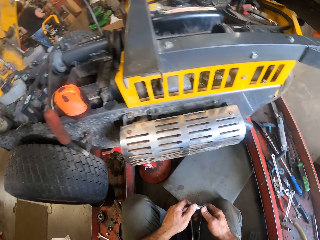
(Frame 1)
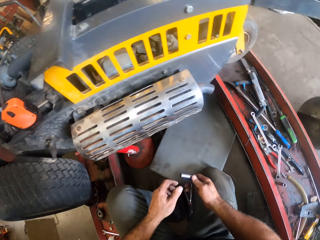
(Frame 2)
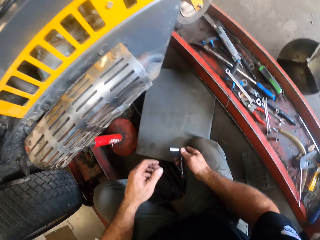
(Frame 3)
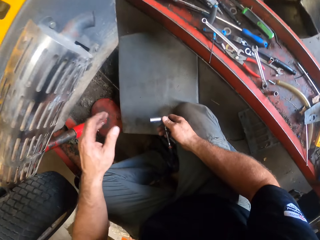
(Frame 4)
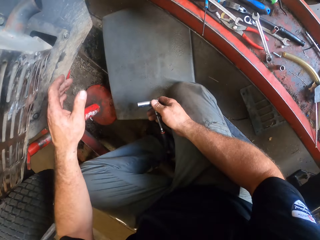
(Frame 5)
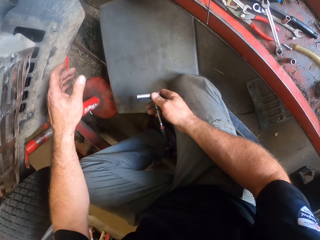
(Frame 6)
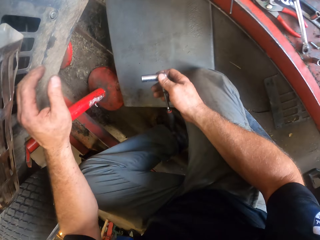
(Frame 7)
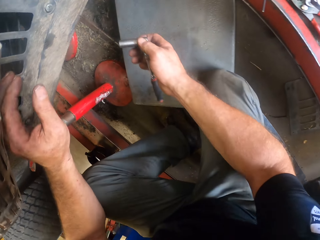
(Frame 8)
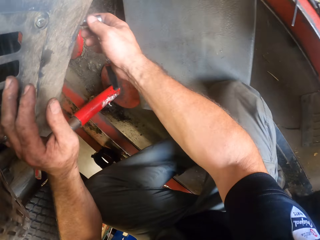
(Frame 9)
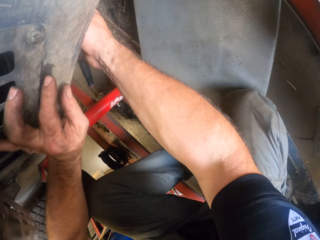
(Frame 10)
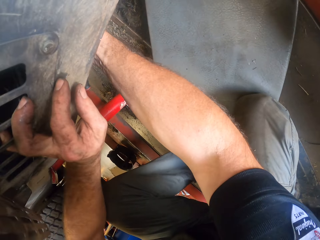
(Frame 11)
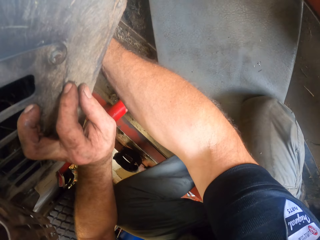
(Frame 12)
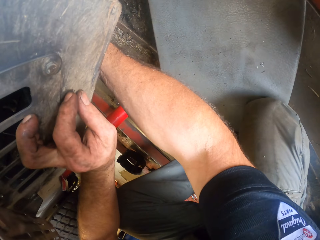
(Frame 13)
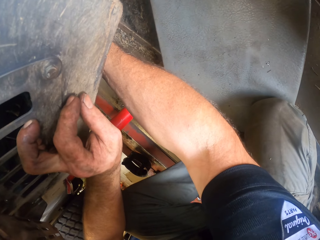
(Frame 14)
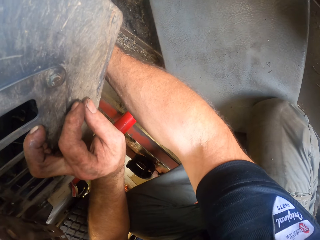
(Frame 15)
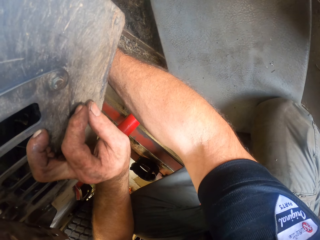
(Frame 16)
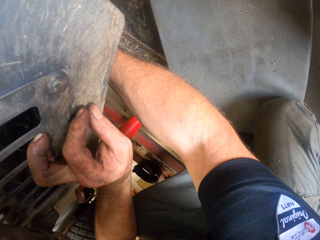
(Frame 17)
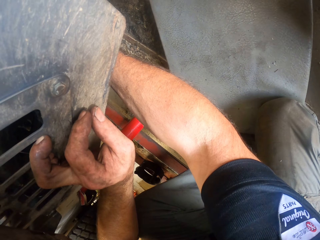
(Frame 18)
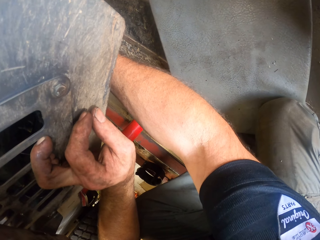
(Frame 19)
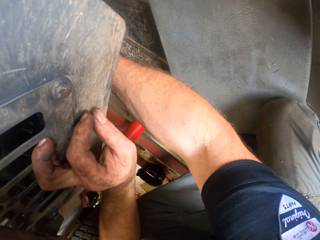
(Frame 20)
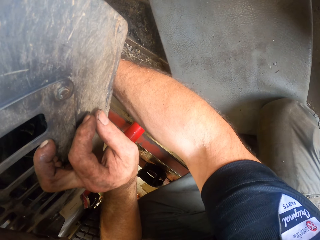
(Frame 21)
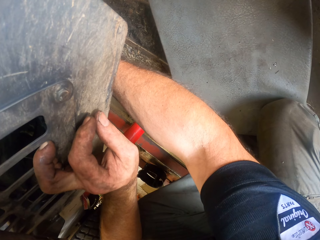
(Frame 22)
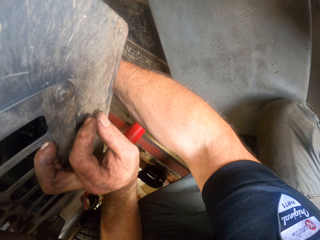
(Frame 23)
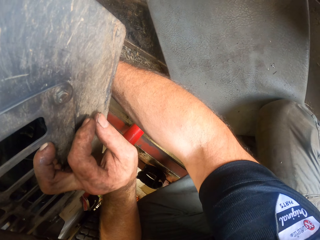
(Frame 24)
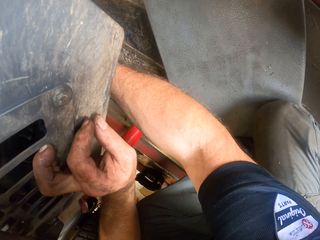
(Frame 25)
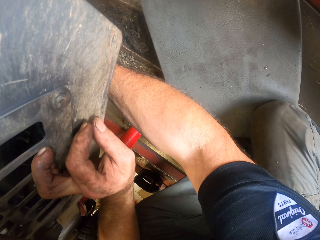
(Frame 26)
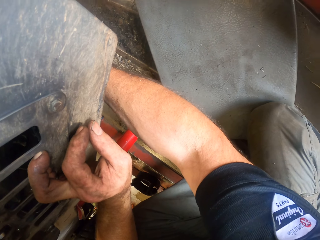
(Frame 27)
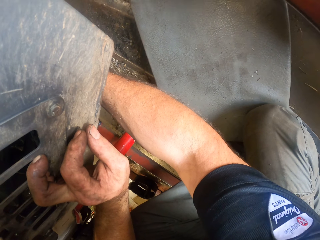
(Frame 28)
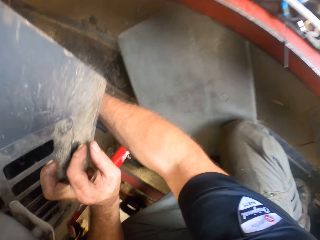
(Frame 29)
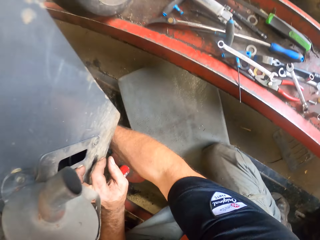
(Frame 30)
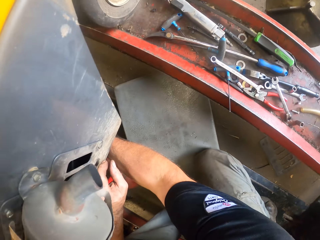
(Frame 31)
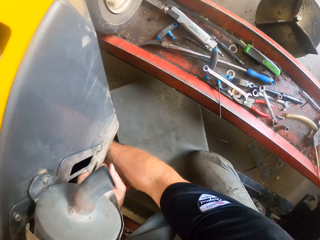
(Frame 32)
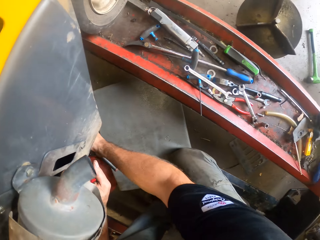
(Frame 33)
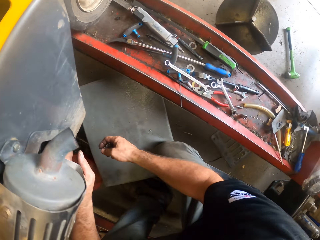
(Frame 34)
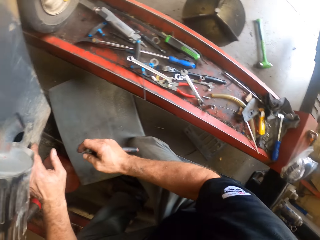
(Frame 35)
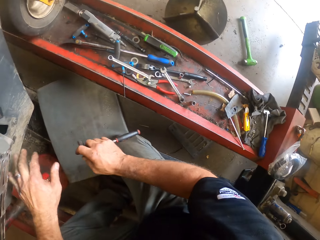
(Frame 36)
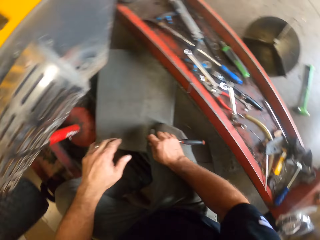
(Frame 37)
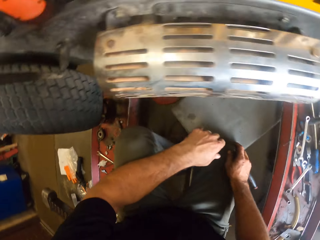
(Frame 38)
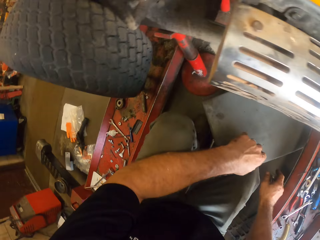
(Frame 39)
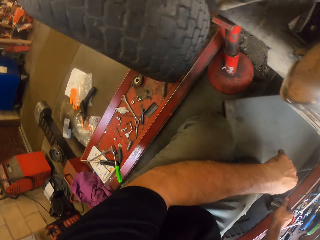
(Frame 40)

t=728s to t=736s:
A man walks around the workshop. The camera wearer looks at the lawn mower. They adjust a nut under the lawn mower with the plug spanner. They tighten the nut with the spanner. They look at the lawn mower.

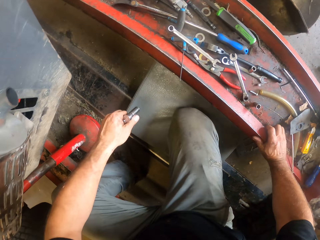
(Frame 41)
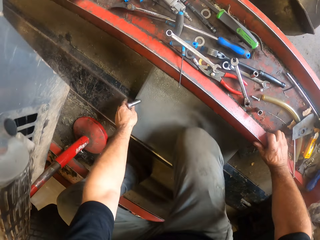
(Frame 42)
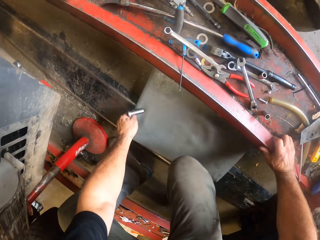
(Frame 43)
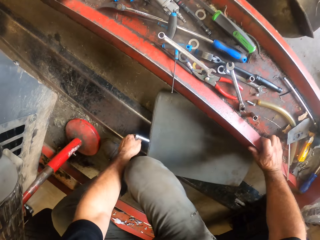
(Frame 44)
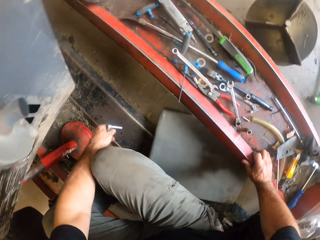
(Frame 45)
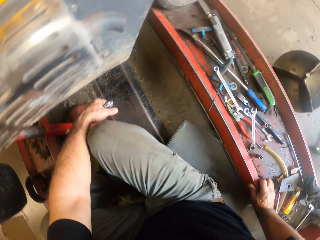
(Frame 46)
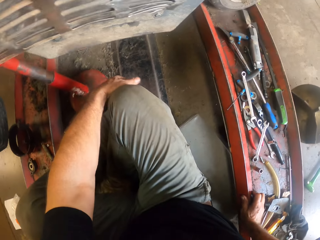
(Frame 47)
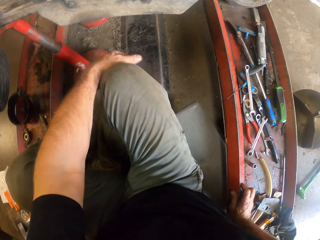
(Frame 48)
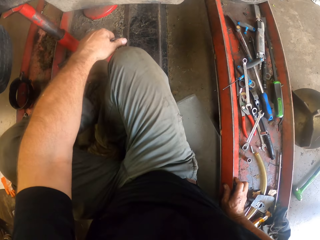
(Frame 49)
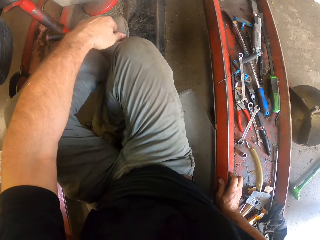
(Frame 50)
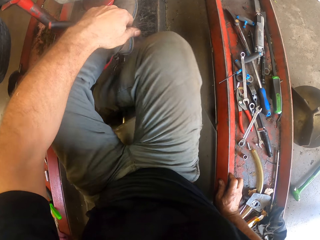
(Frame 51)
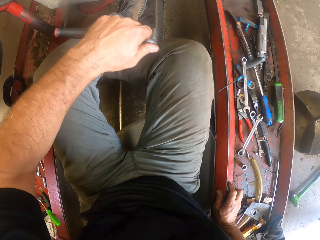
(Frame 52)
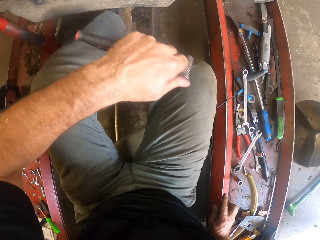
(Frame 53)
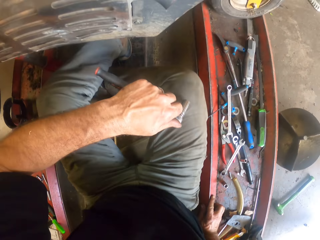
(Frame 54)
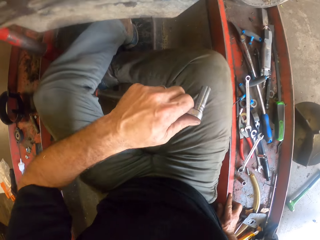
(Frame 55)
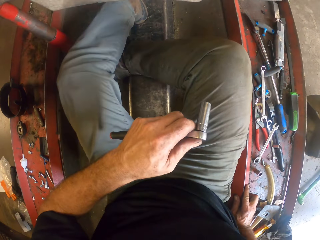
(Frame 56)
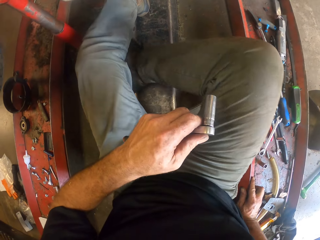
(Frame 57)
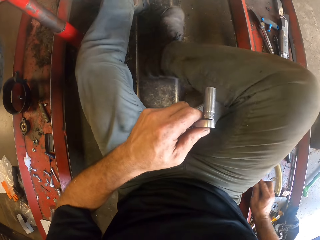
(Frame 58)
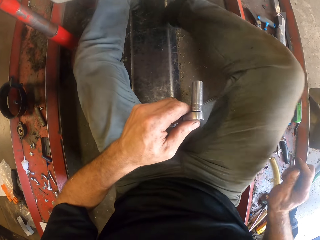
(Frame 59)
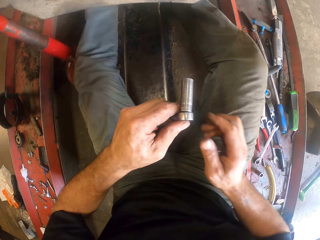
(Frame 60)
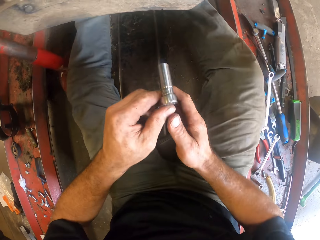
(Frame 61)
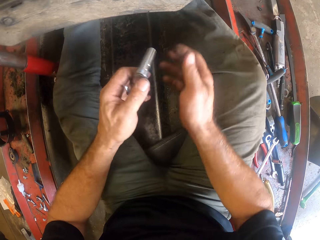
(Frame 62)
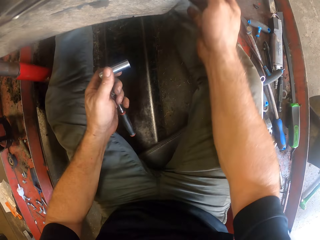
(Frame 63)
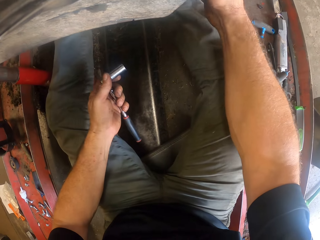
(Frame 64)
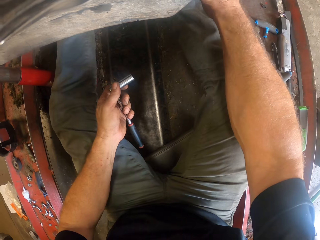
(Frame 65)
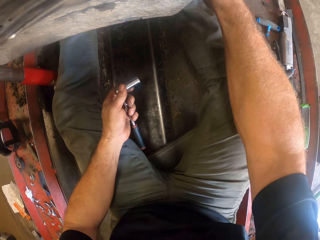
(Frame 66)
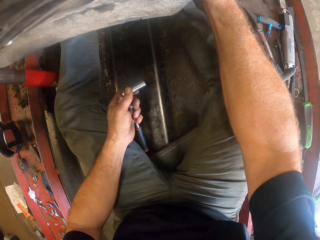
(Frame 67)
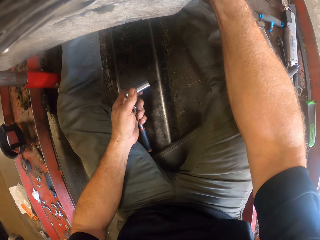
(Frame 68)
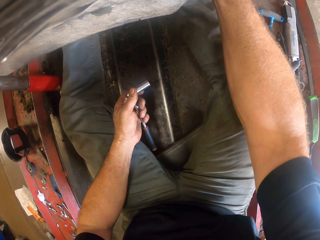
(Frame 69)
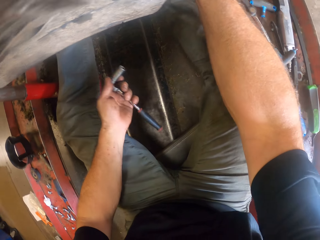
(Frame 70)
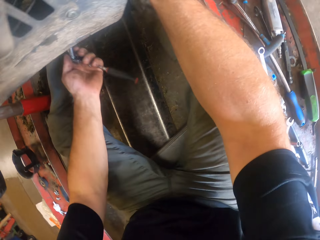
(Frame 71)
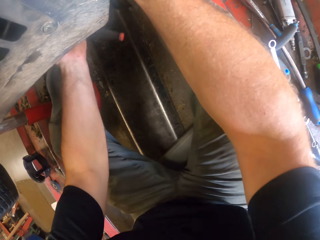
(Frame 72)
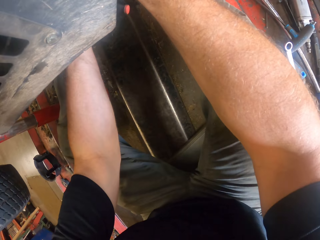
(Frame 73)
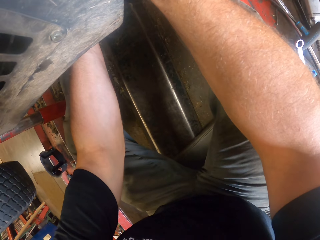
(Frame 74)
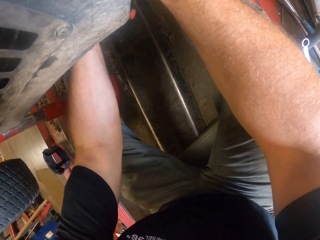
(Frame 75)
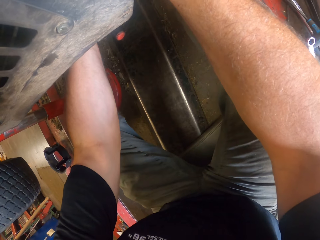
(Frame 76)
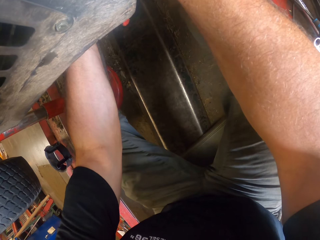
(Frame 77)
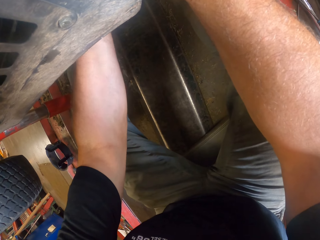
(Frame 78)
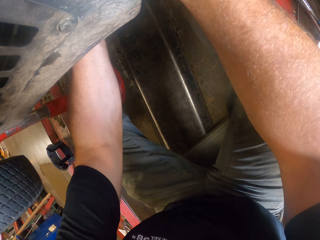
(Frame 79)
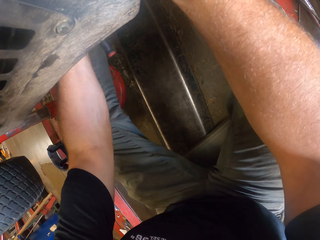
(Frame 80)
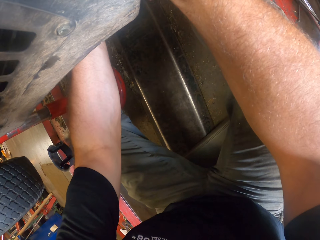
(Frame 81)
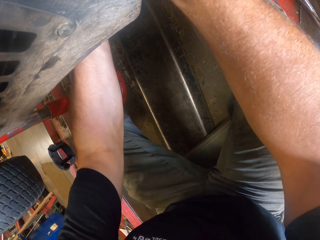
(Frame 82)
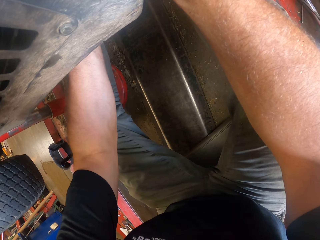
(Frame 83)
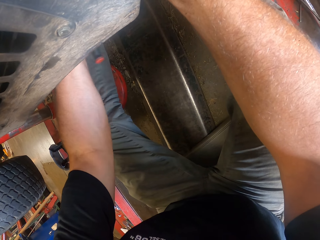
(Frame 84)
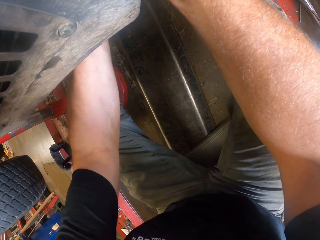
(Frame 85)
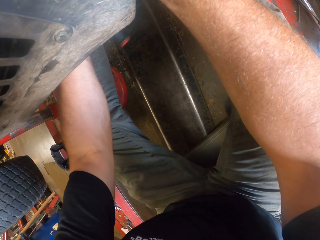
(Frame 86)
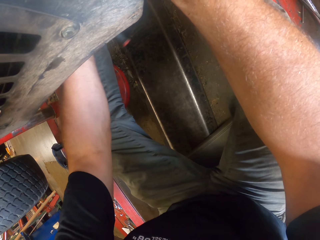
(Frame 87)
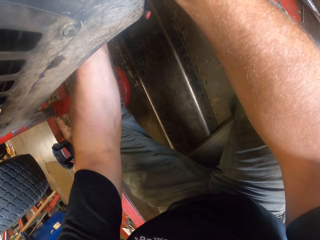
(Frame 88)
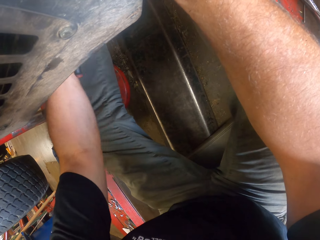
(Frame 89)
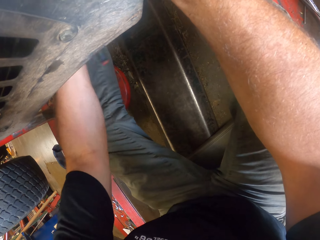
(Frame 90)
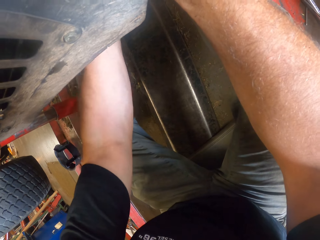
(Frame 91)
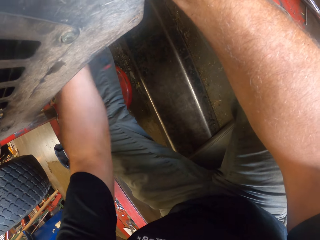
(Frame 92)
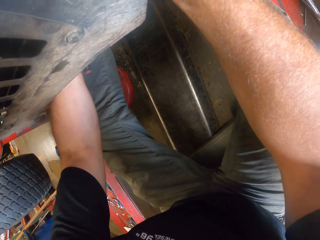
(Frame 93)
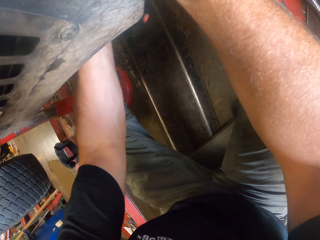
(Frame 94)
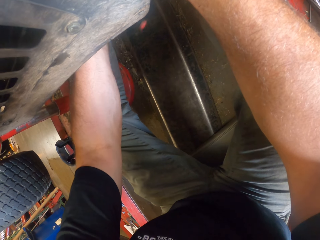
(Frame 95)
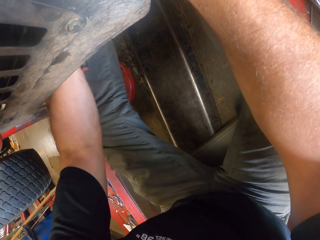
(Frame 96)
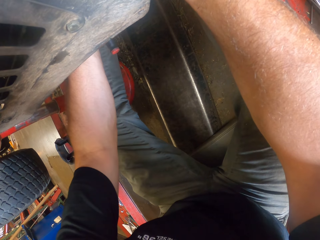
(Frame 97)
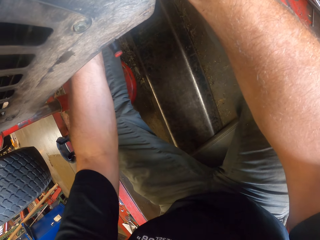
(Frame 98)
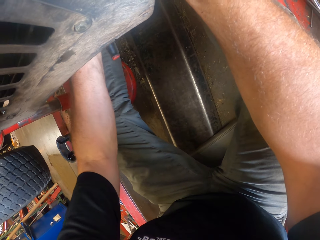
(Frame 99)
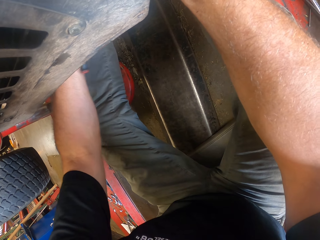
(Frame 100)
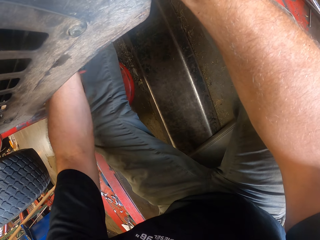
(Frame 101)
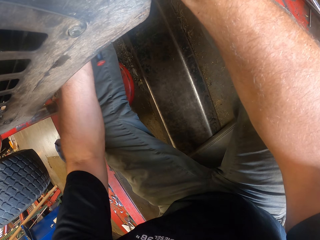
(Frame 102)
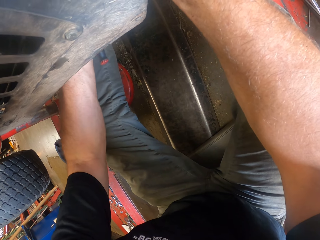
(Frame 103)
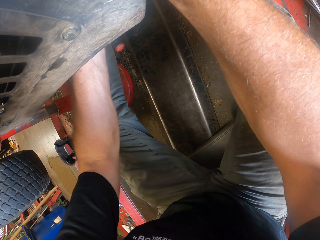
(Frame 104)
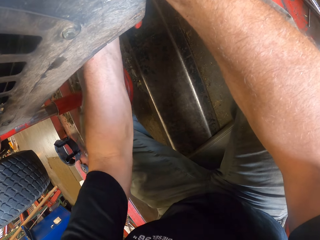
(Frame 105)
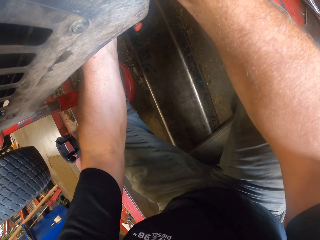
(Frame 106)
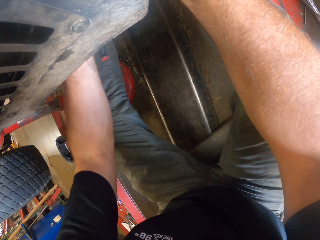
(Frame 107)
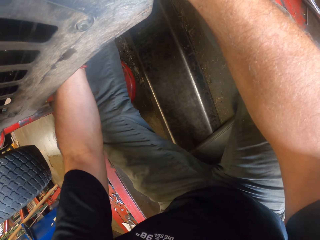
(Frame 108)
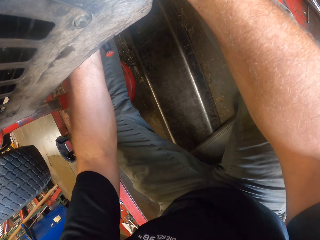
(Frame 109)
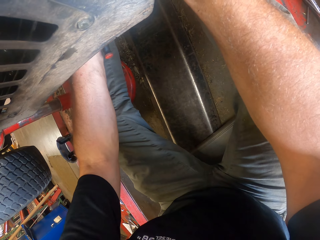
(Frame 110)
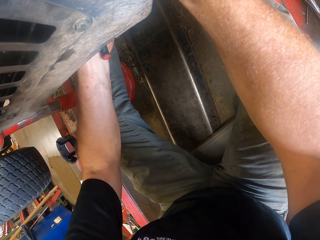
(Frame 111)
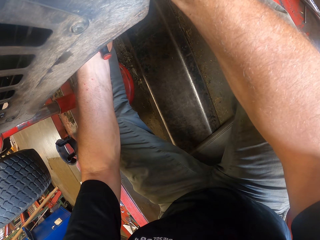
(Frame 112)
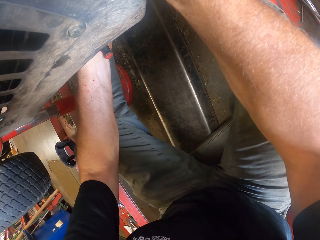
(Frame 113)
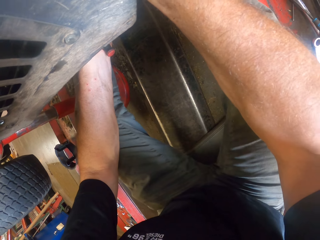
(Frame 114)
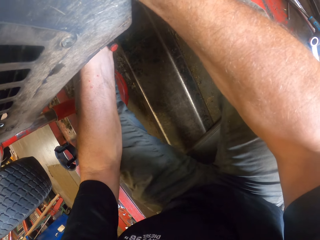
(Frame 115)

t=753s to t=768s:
The camera wearer moves something. They adjust the tool box on the rail. They sit on the tool box. They move the legs. They tighten the nut inside the lawn mower with the spanner. They look at the lawn mower. They tighten the nut with the plug spanner.
